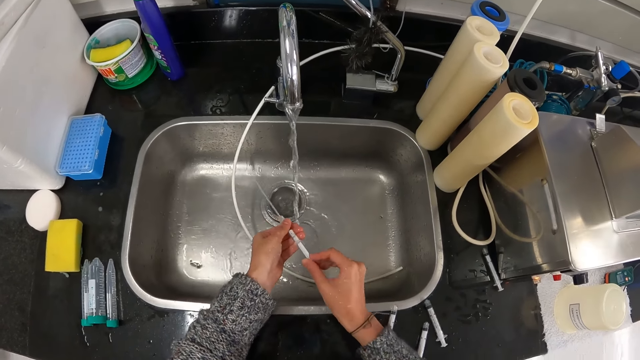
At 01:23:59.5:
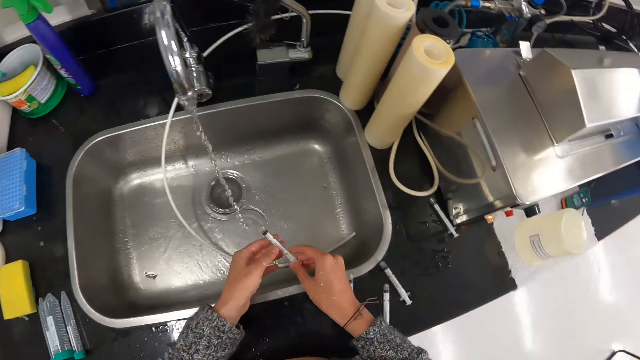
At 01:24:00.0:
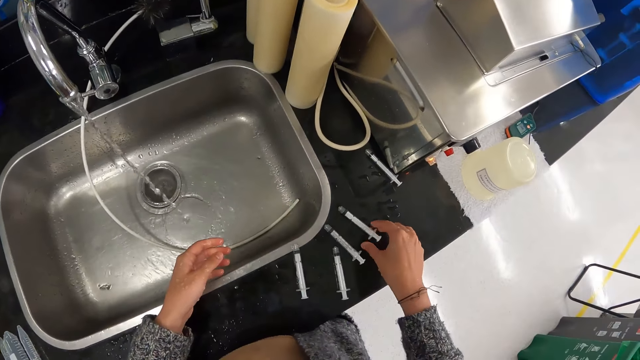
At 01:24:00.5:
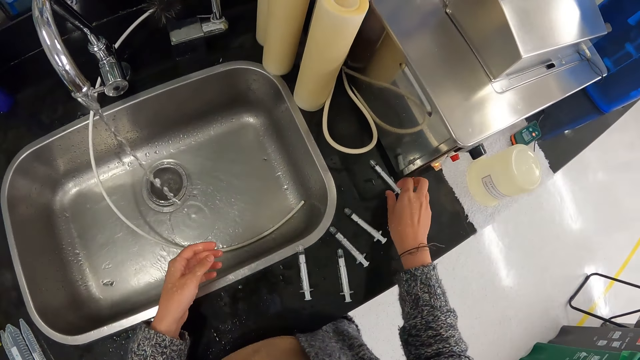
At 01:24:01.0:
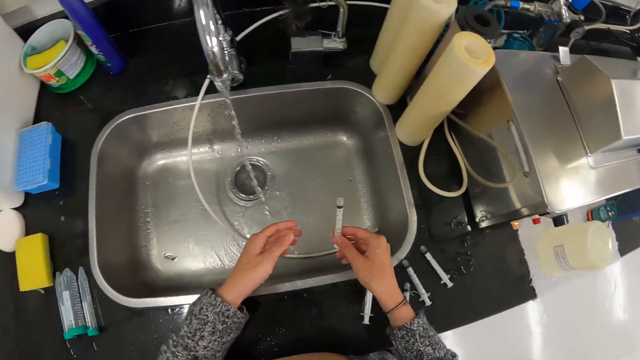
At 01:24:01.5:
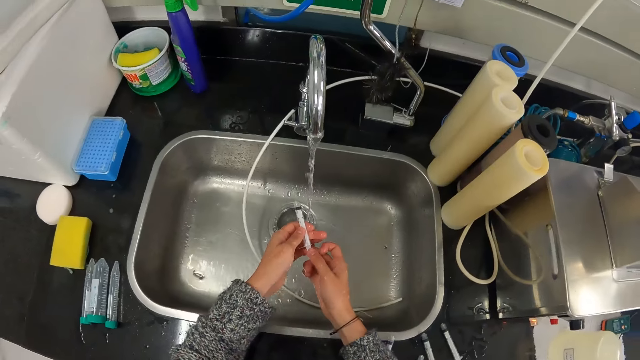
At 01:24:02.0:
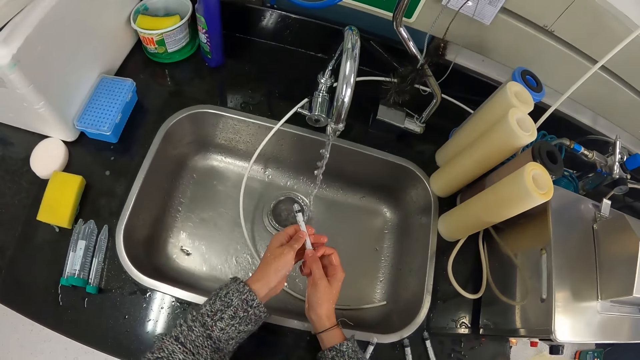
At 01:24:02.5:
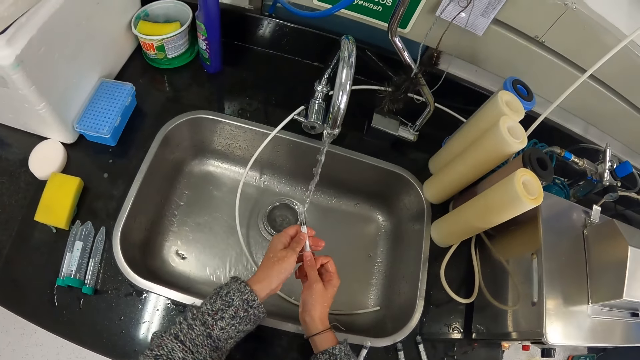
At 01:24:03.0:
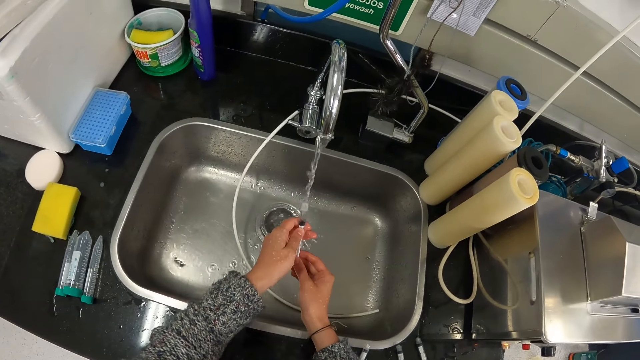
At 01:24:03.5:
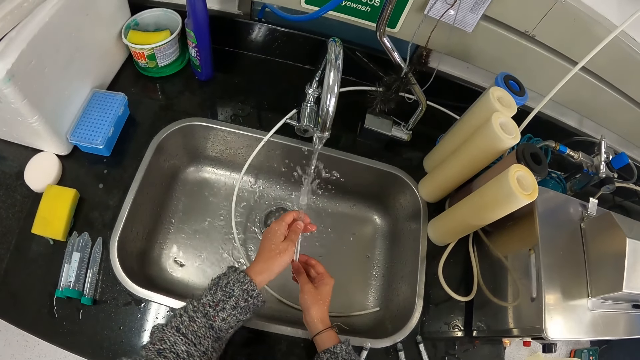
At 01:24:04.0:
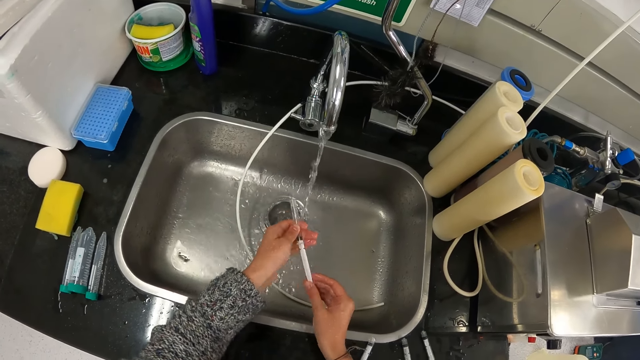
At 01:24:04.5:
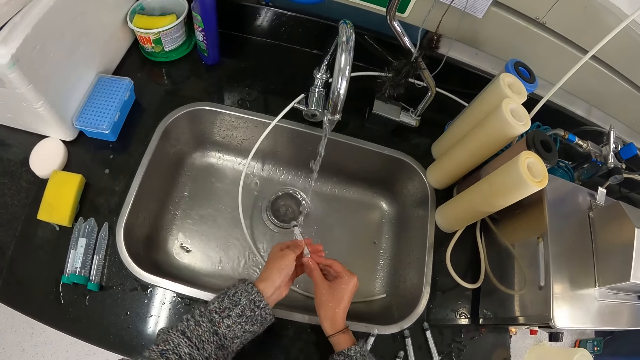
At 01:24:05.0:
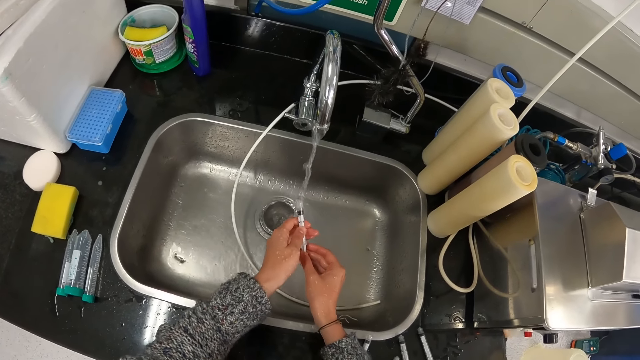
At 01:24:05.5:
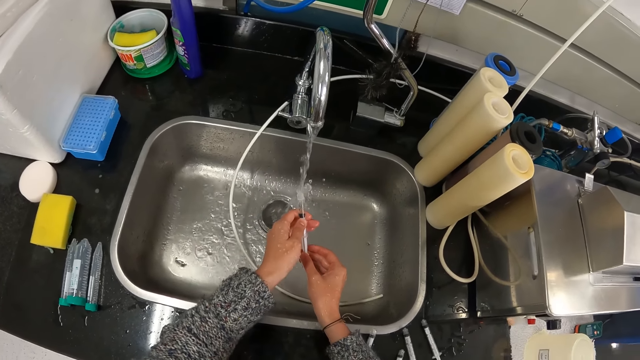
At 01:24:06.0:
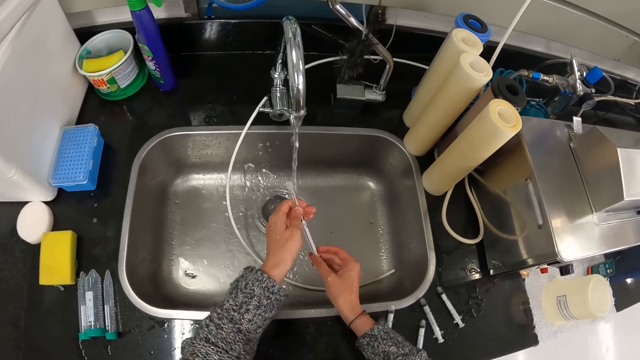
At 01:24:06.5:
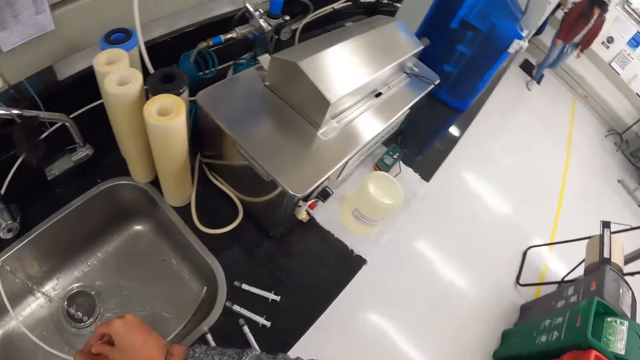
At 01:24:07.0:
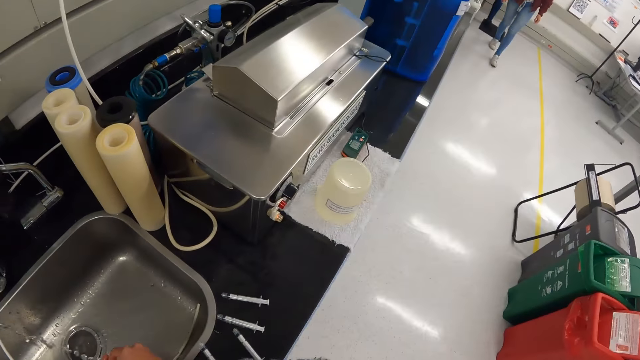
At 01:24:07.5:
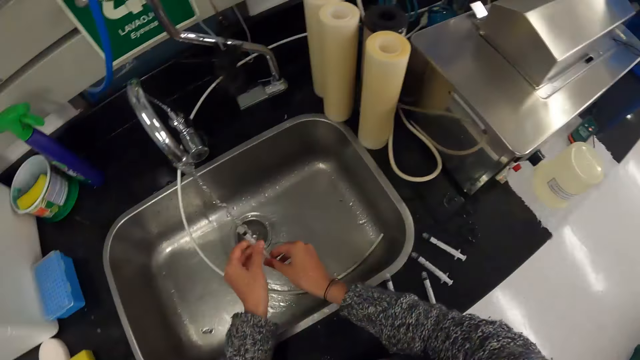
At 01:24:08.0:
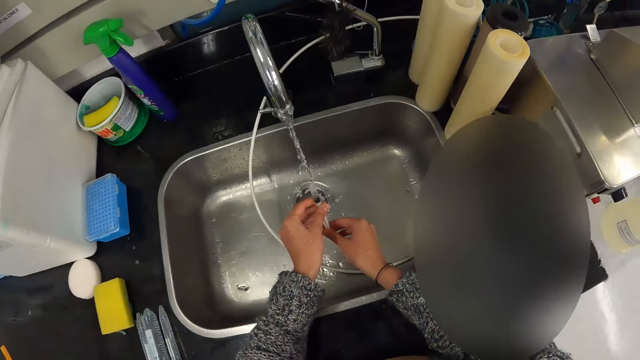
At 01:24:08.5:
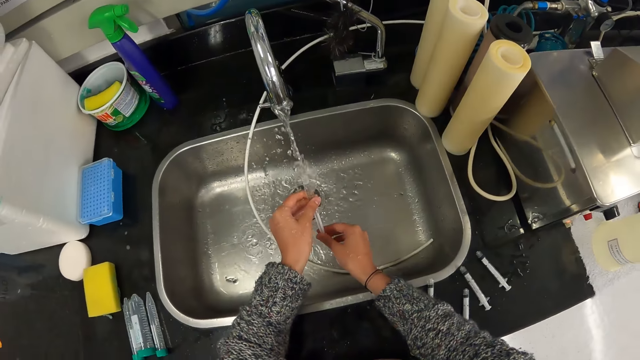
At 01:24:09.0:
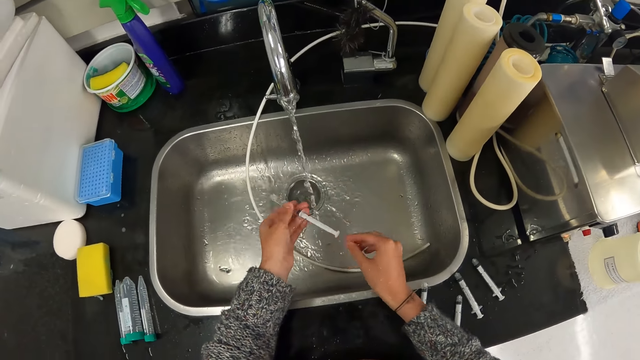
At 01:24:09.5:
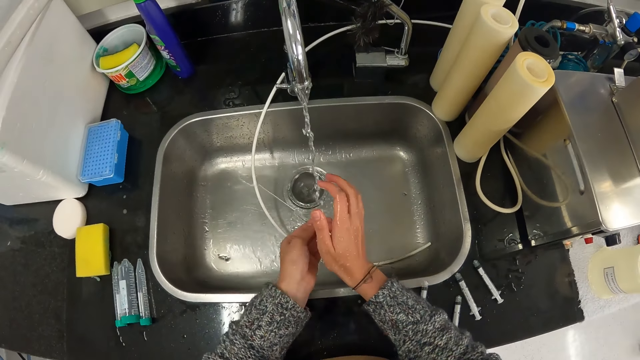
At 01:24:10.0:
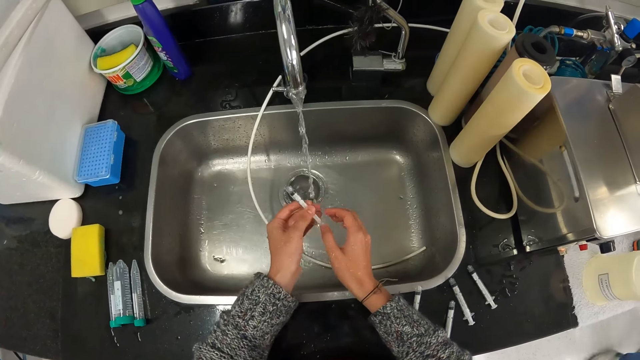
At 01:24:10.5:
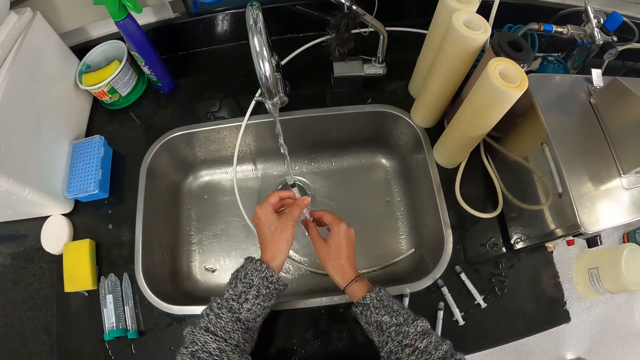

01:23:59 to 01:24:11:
The camera wearer removes water from the syringe. They put the syringe around the sink area. They pick up the syringe. They drain water in the syringe and open the syringe. They put water in the syringe. They remove water from the syringe. They drain water in the syringe and put water in the syringe. They remove water from the syringe. They turn around. They look around. They drain water in the syringe and put water in the syringe. They remove water from the syringe.

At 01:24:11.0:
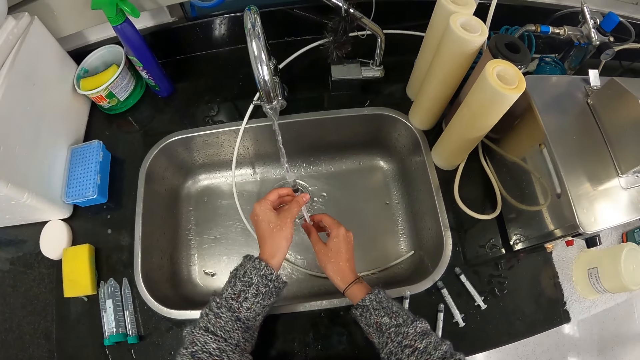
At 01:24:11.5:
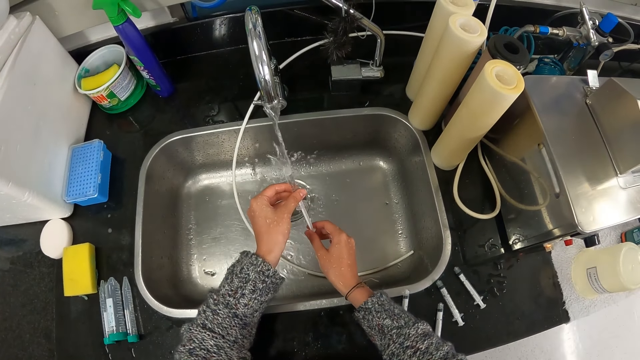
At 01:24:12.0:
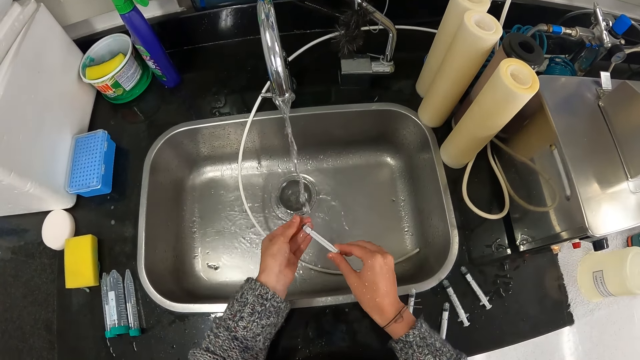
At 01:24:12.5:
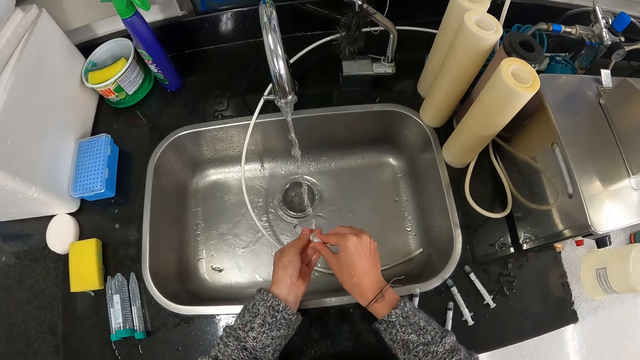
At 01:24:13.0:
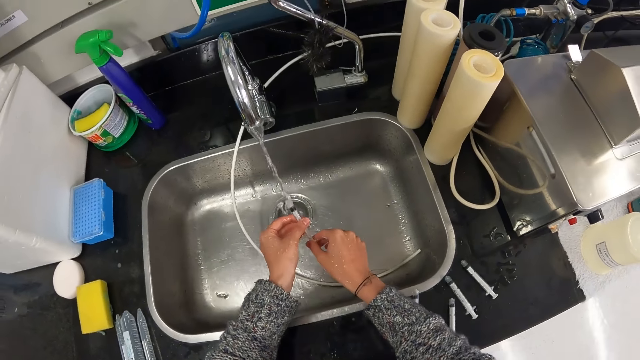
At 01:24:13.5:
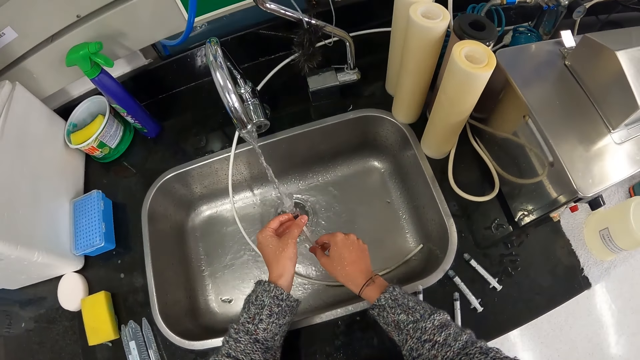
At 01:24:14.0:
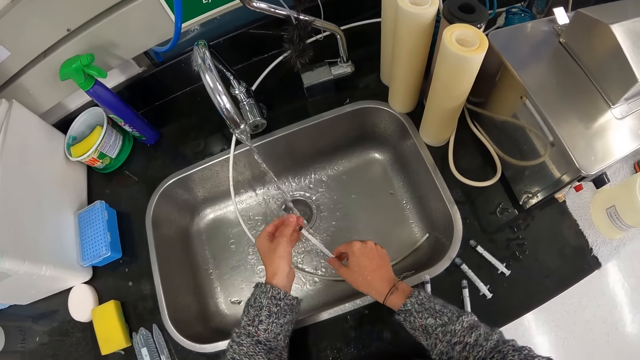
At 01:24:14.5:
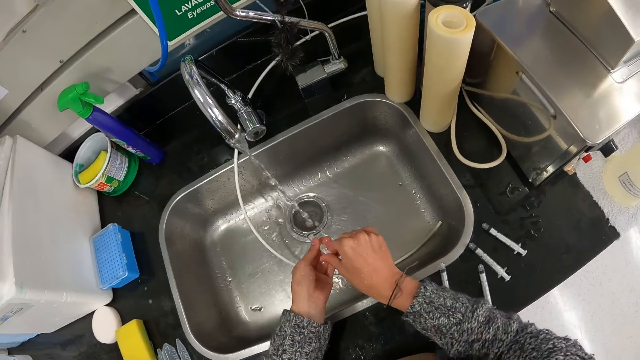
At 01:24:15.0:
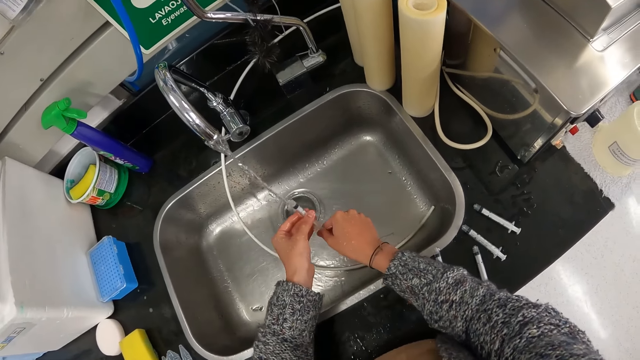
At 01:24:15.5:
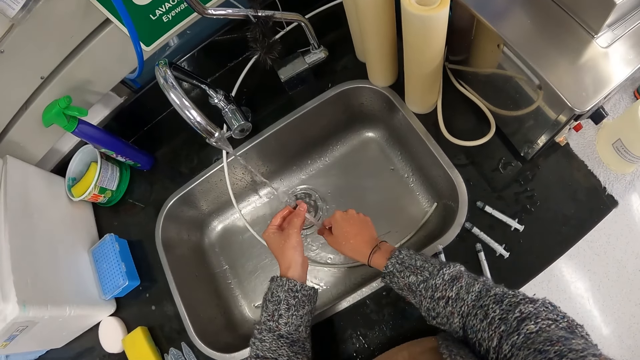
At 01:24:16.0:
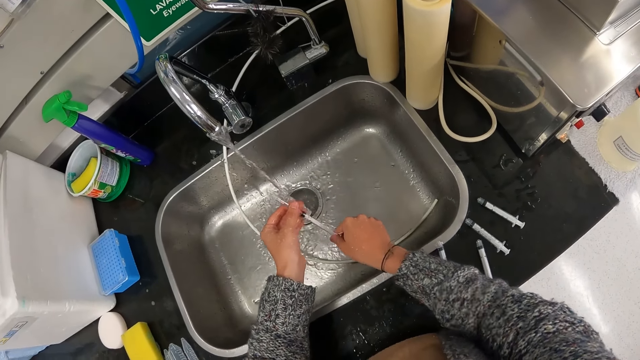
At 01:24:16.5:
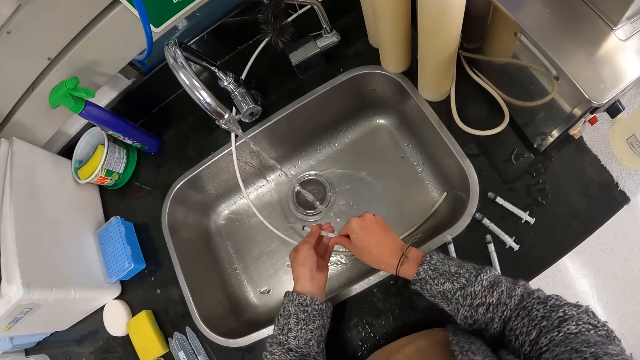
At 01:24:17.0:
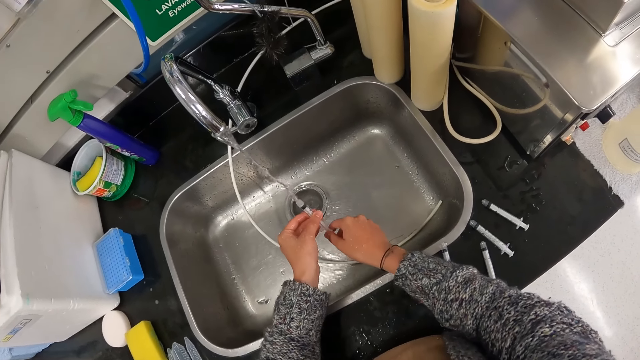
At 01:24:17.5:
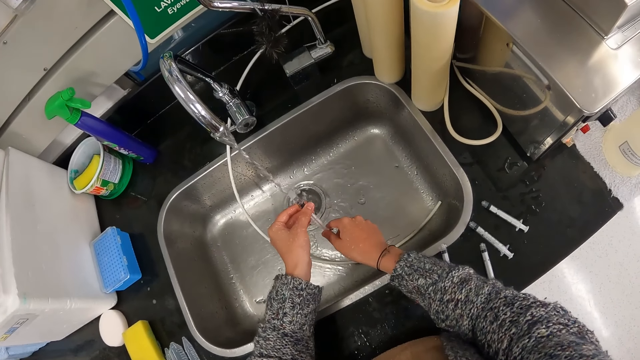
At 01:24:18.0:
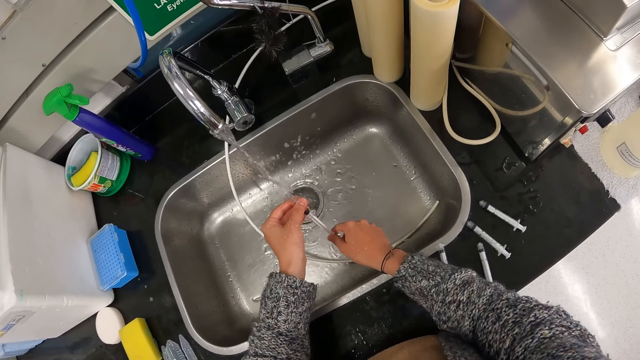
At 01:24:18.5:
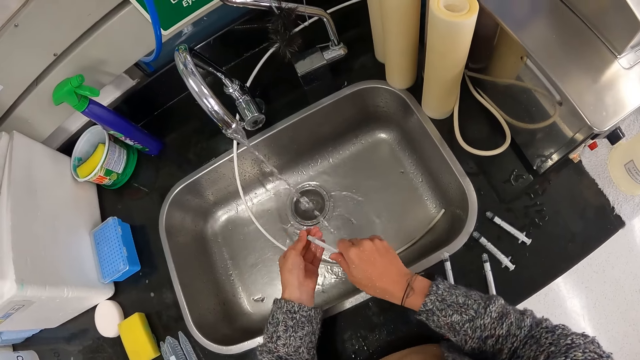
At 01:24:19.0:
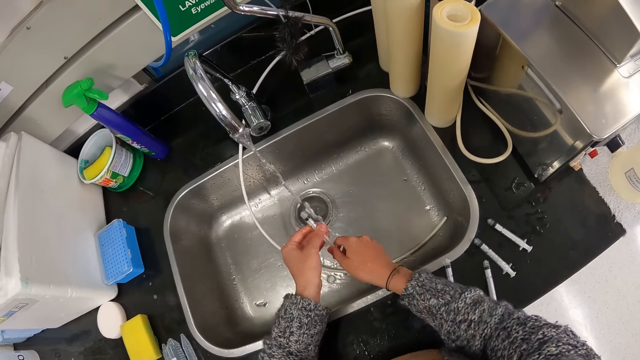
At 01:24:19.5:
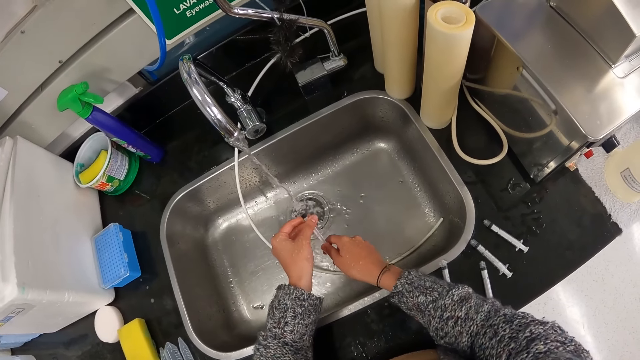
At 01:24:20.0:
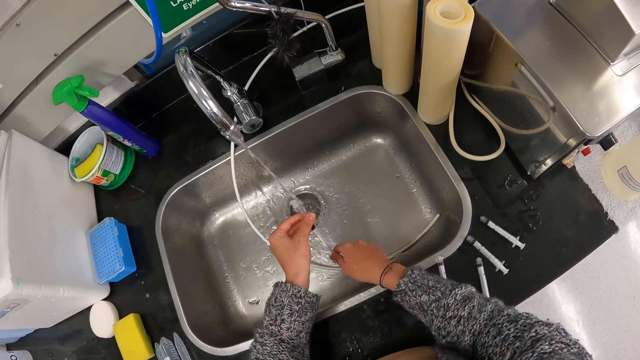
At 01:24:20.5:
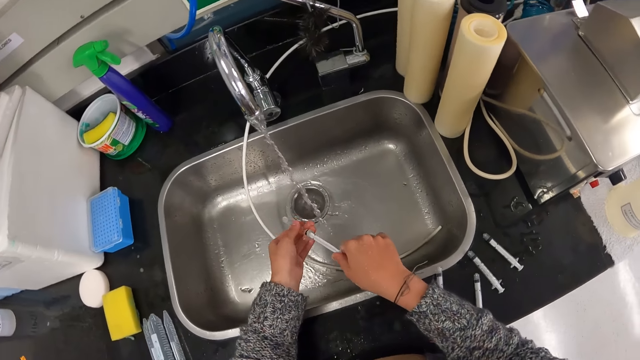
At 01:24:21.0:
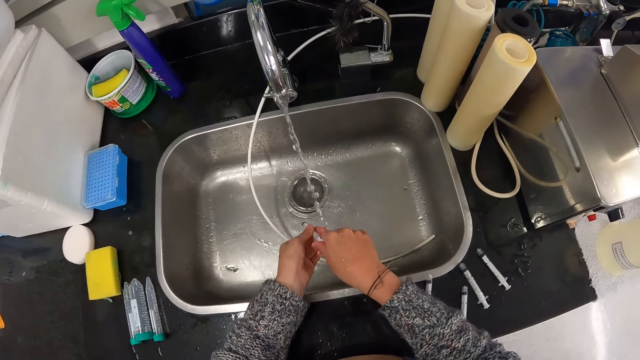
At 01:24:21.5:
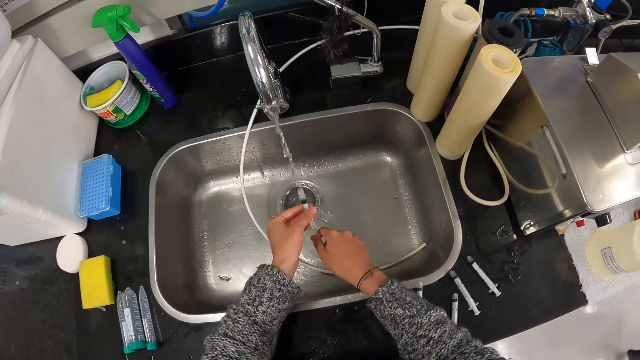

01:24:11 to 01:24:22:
The camera wearer puts water in the syringe and drains water in the syringe. They remove water from the syringe. They drain water in the syringe and put water in the syringe. They remove water from the syringe. They put water in the syringe and drain water in the syringe. They remove water from the syringe. They put water in the syringe and drain water in the syringe. They remove water from the syringe. They put water in the syringe and drain water in the syringe. They remove water from the syringe. They drain water in the syringe.
